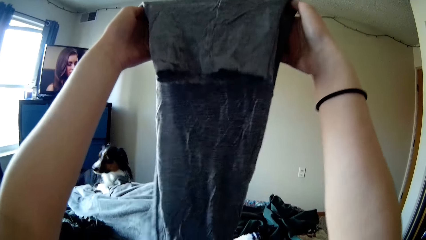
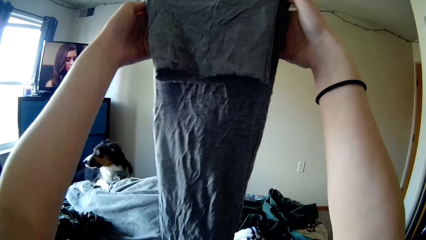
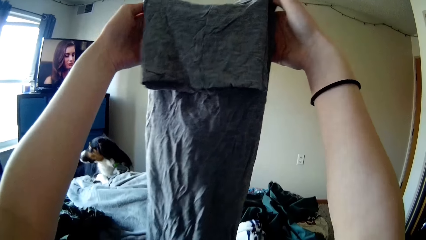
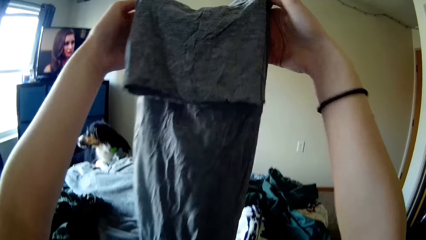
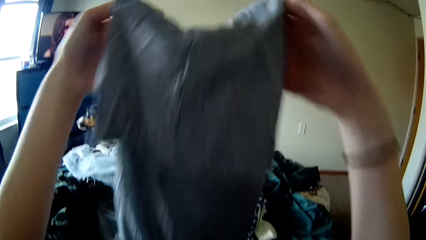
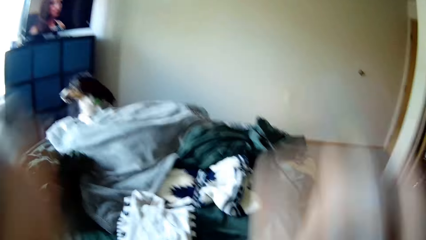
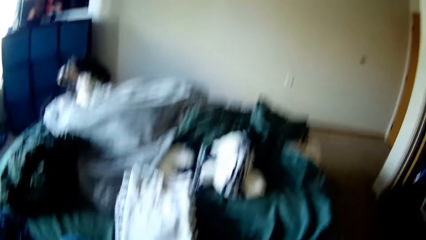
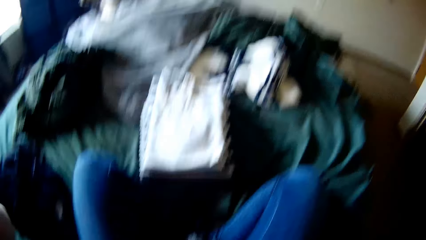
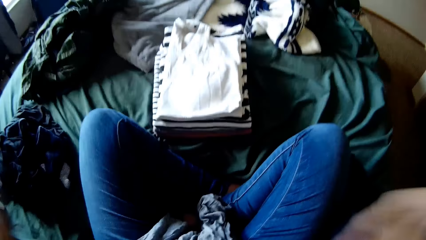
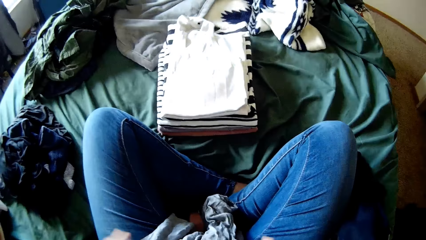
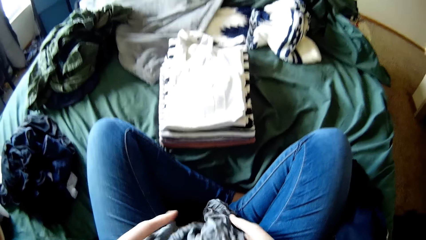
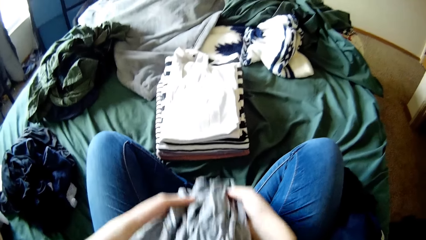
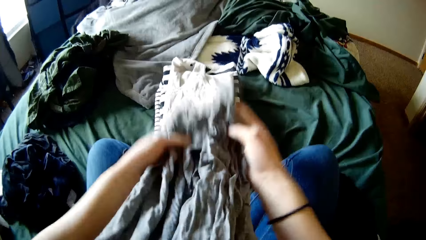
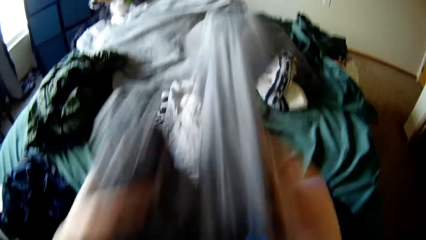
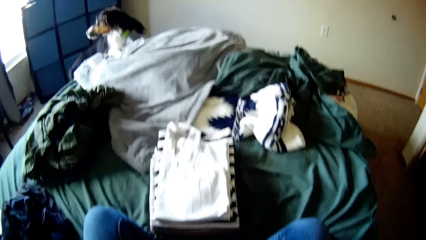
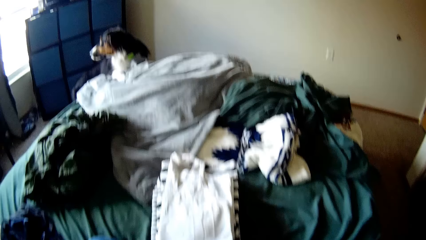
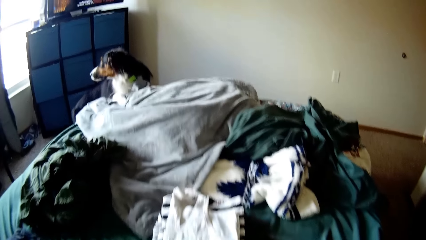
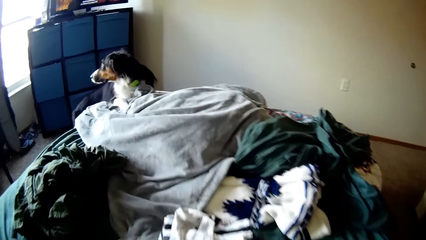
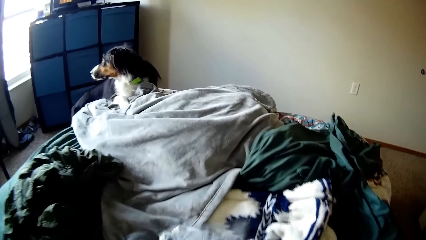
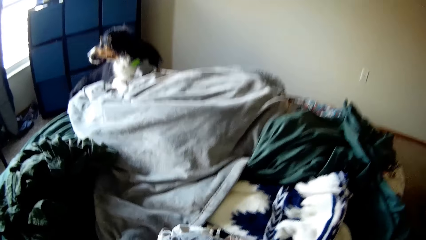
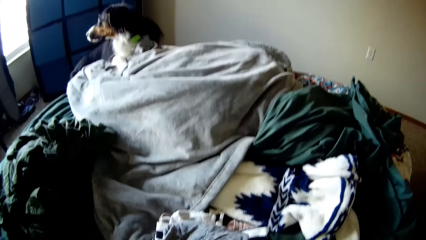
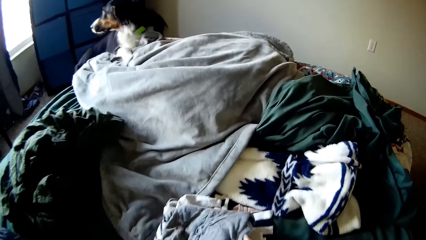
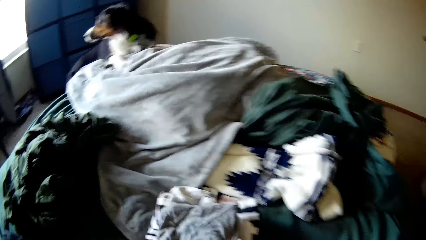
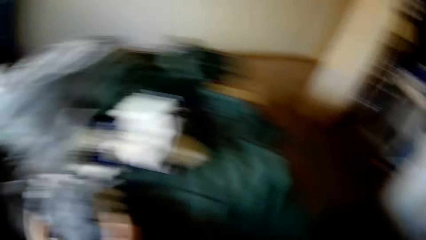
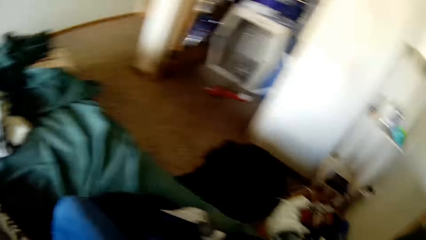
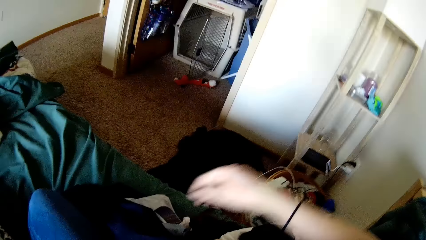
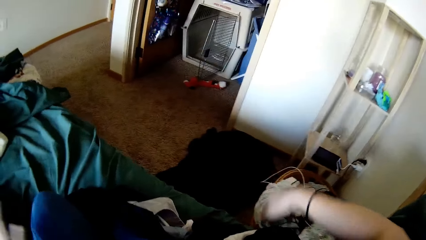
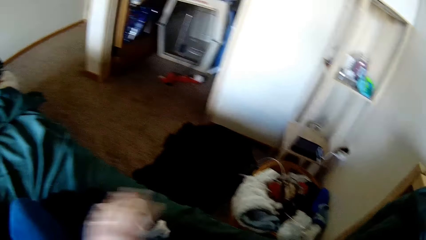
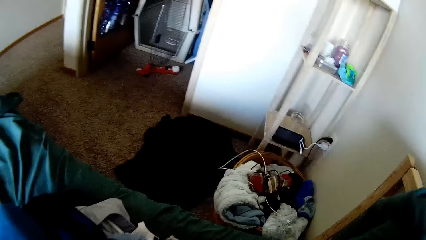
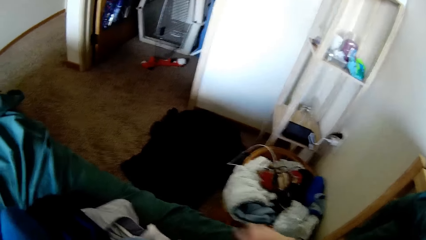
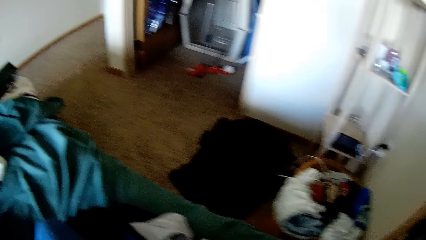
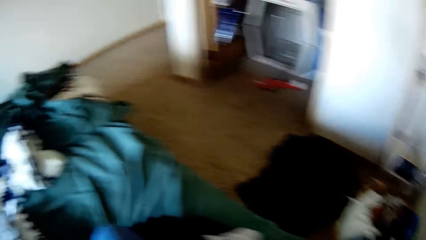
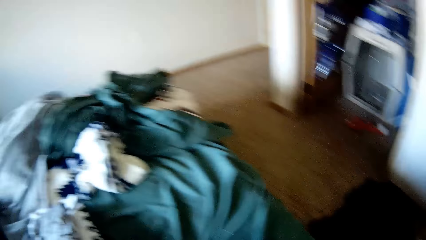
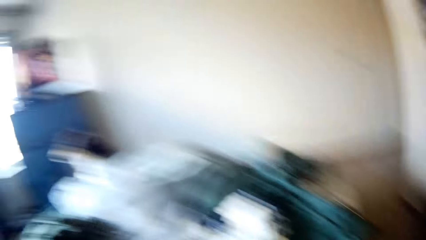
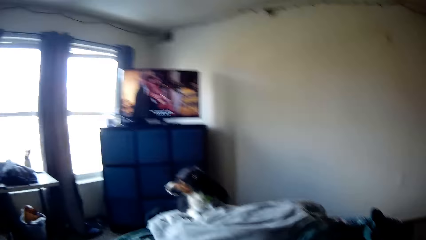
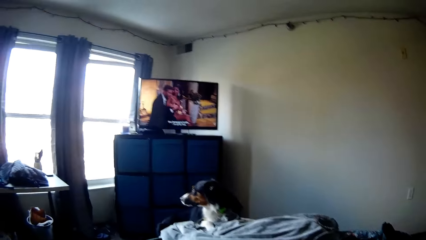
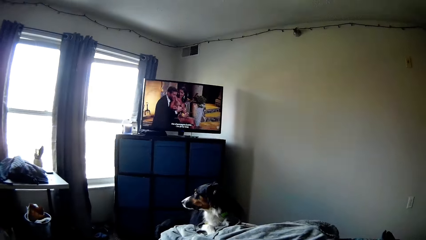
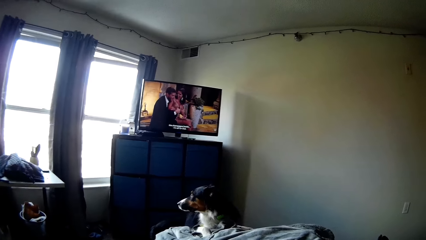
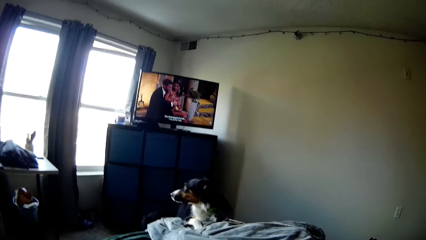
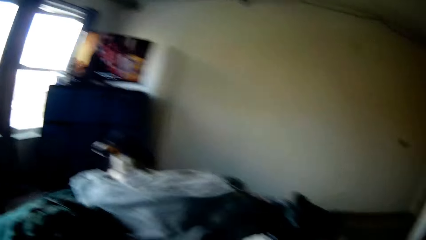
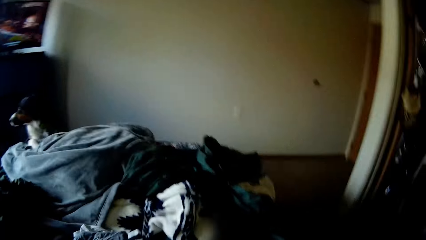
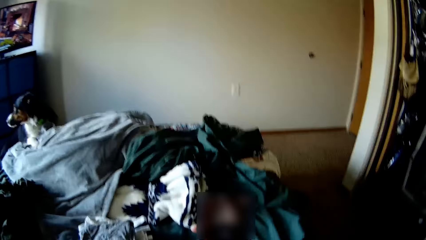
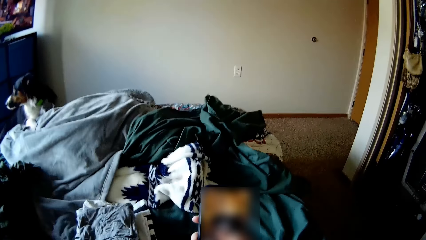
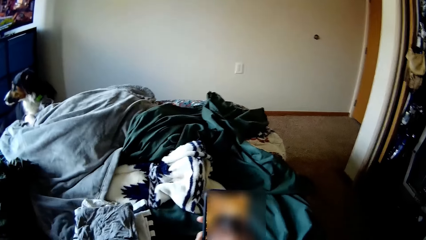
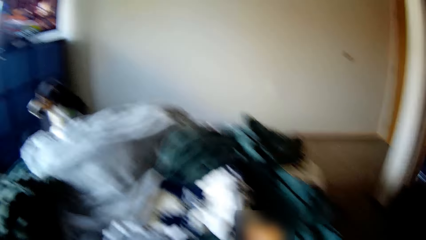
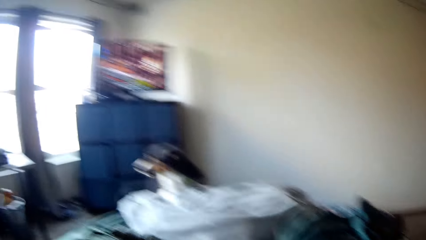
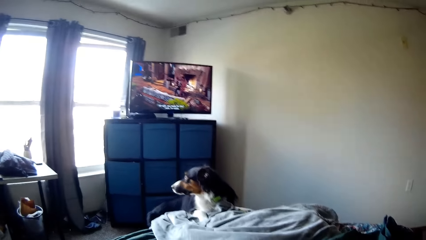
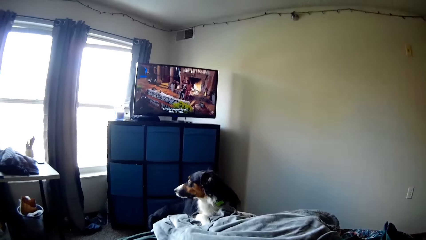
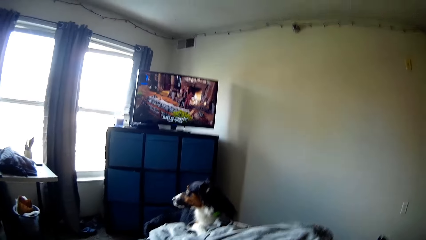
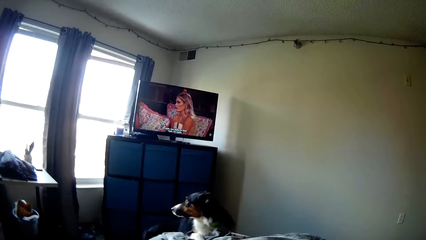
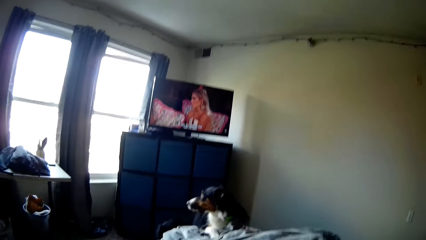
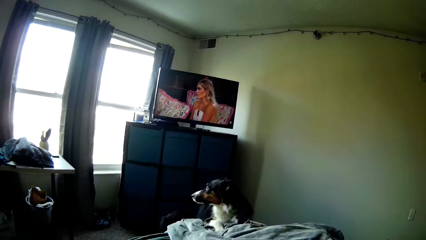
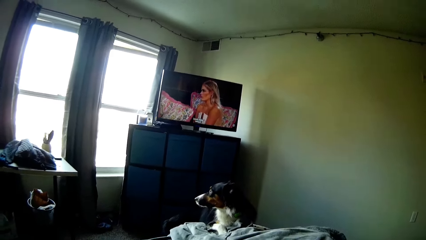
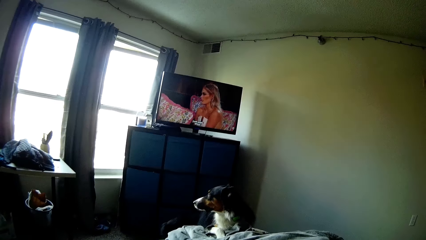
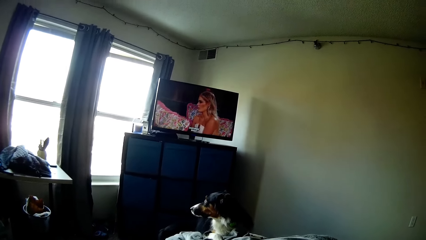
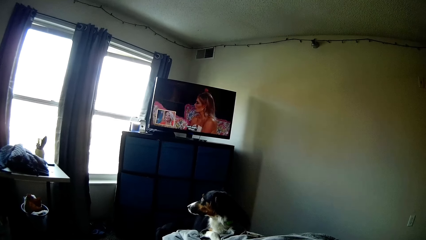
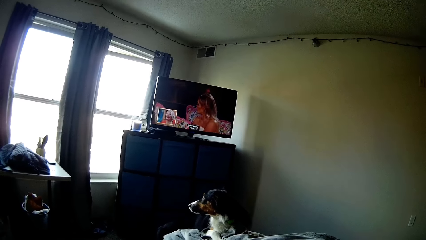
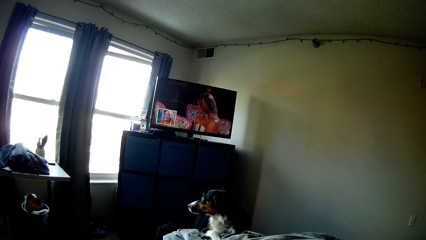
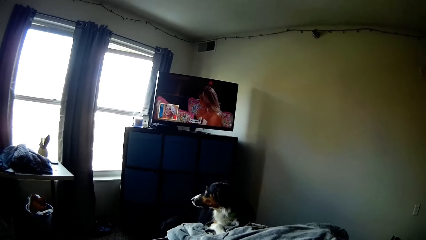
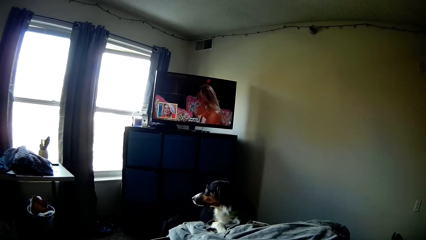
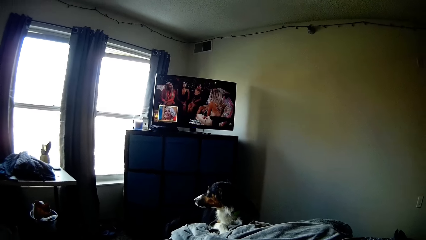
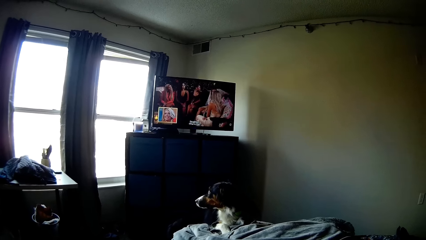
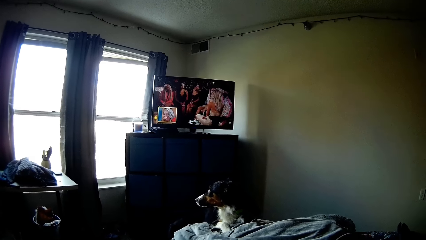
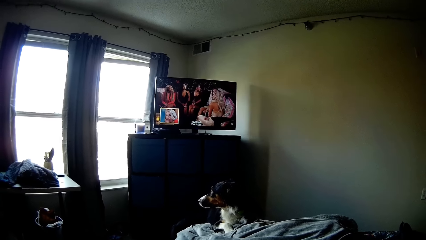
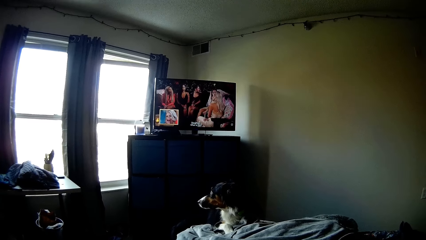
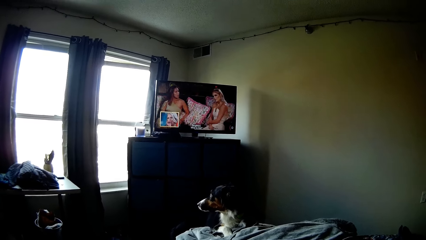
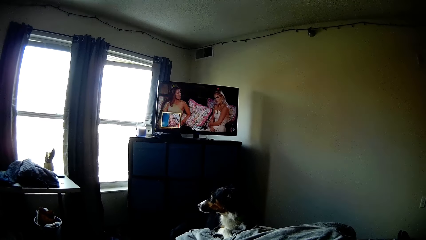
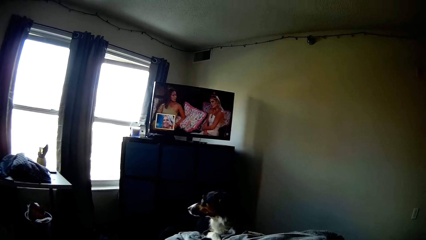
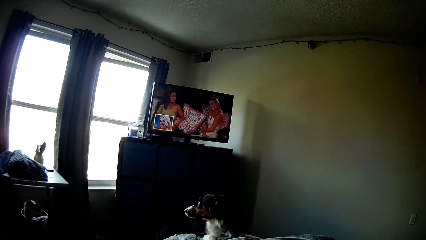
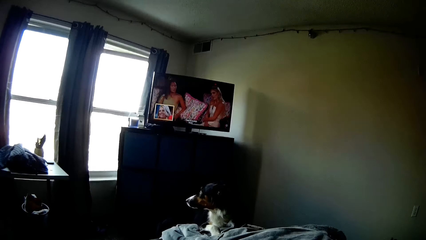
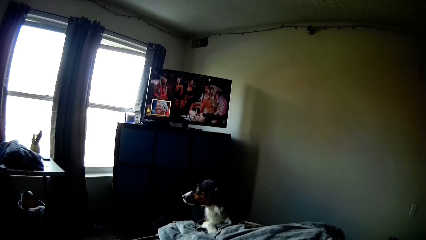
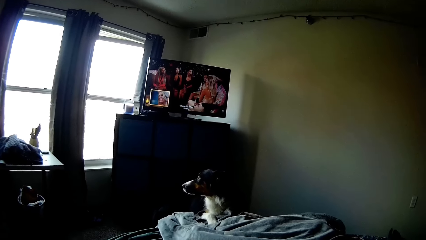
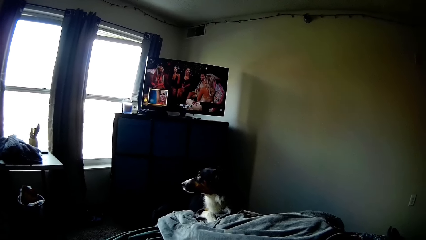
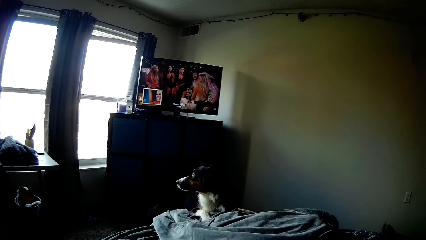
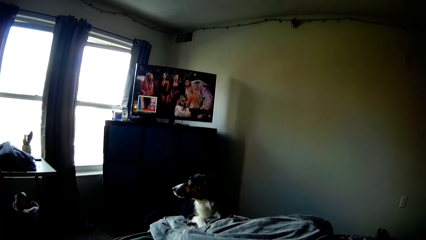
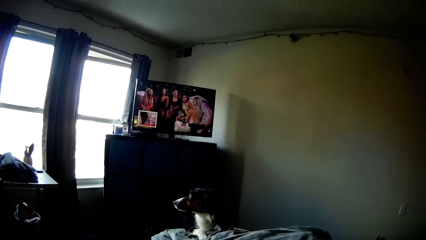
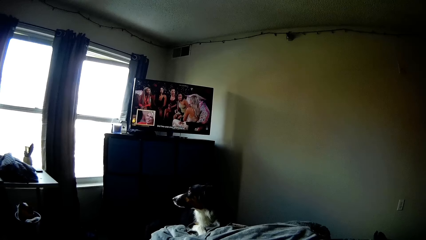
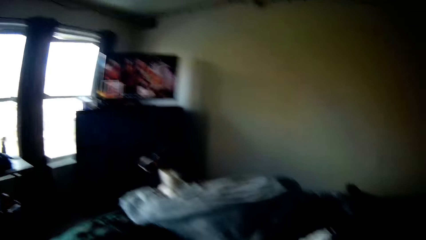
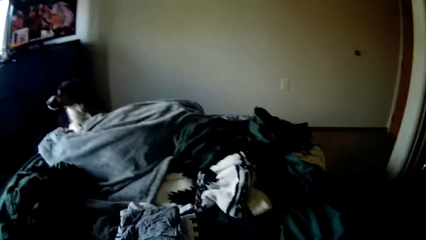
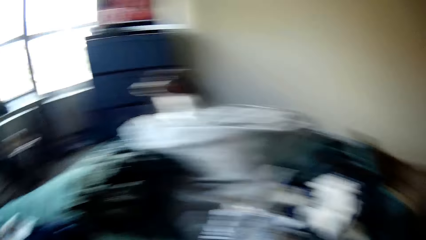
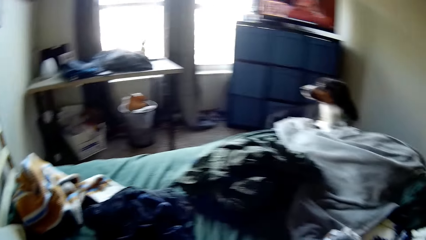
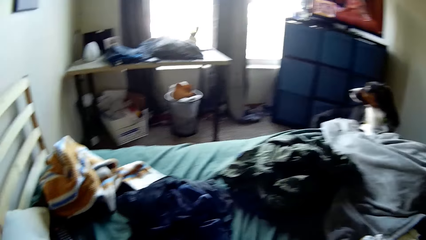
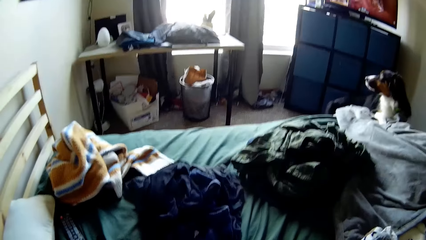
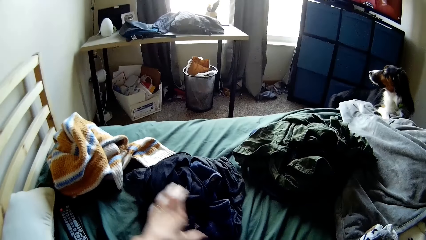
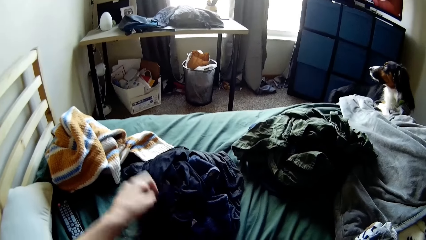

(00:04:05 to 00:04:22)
The camera wearer folds the cloth with his hands. He puts the cloth on the bed. He sits on the bed. He holds his phone with his hand. He sits on the bed.
